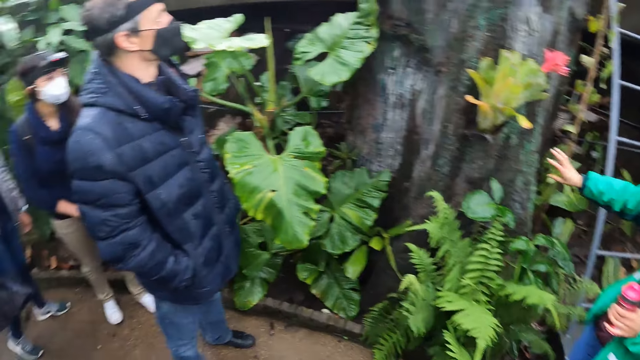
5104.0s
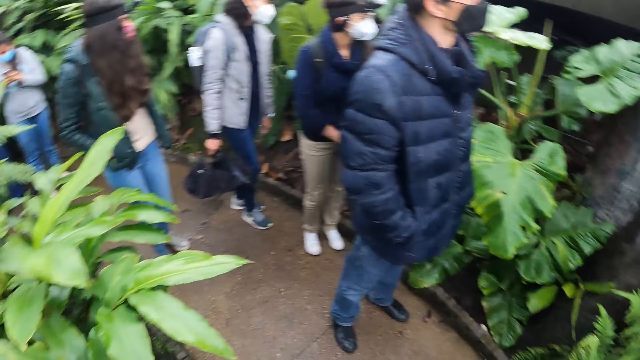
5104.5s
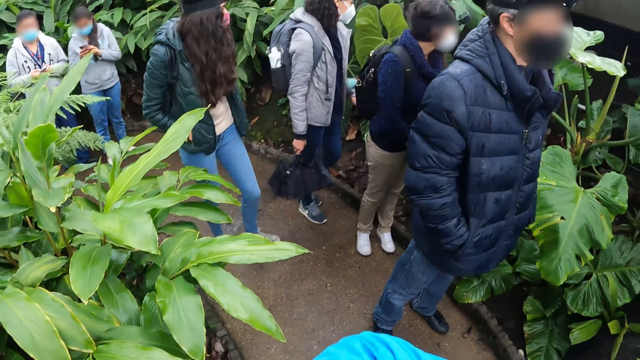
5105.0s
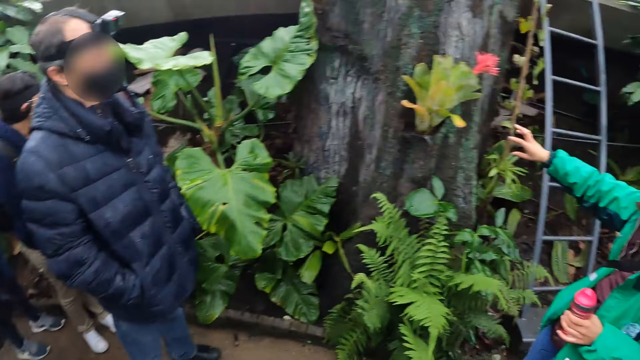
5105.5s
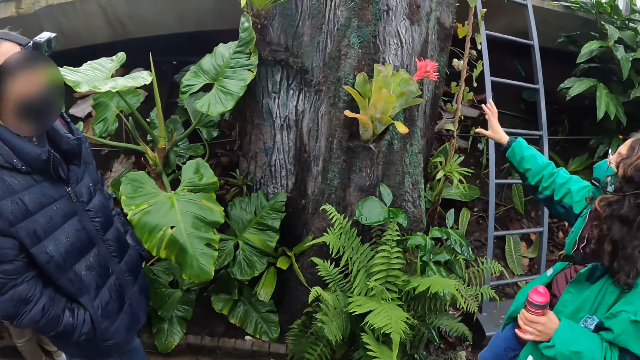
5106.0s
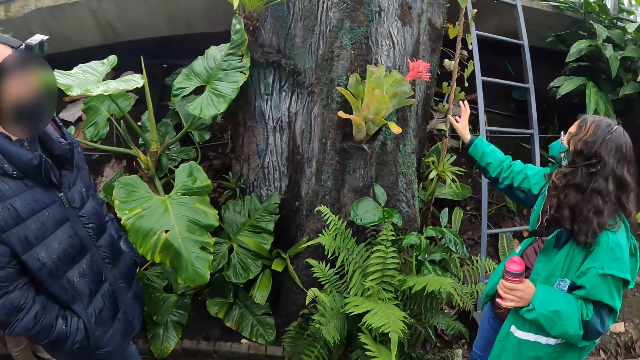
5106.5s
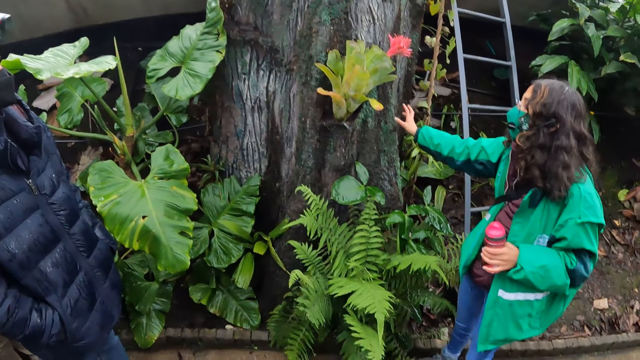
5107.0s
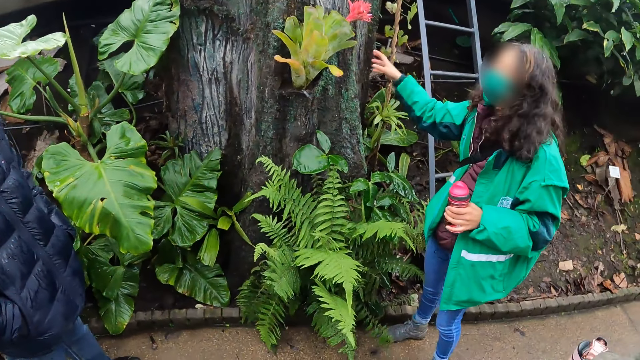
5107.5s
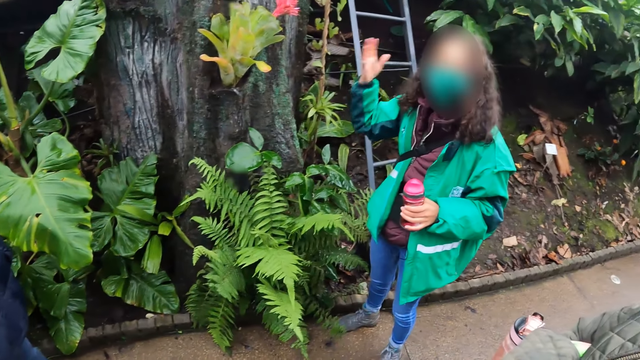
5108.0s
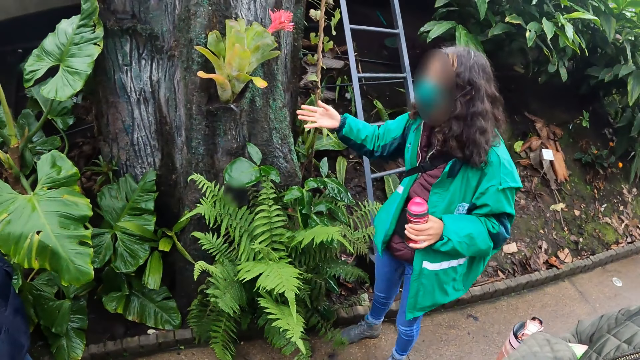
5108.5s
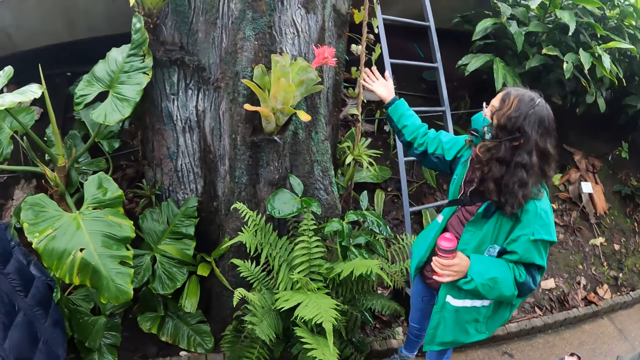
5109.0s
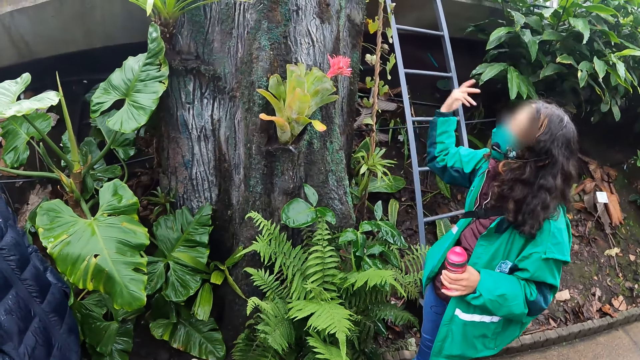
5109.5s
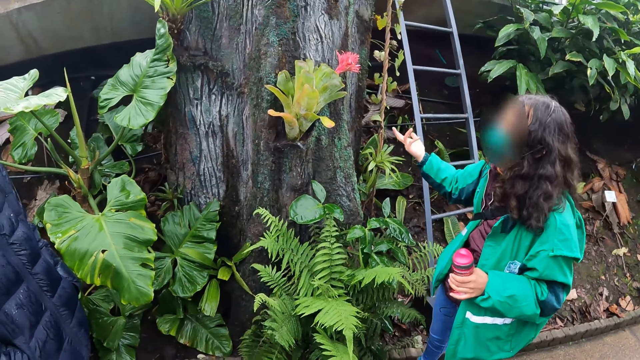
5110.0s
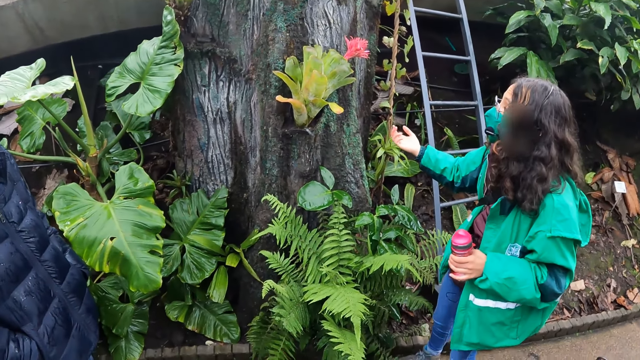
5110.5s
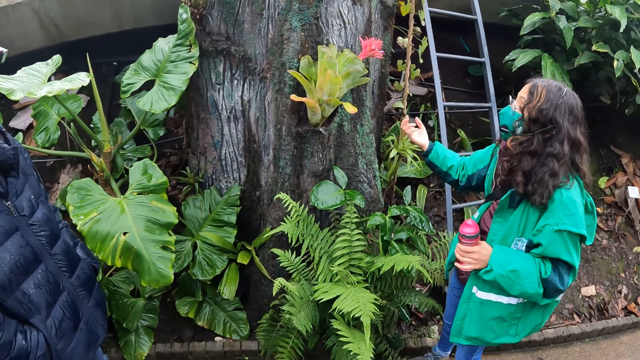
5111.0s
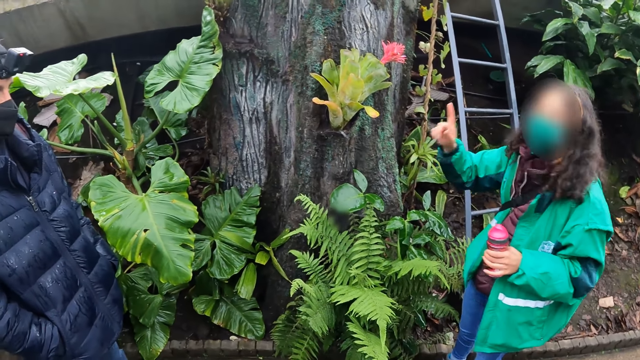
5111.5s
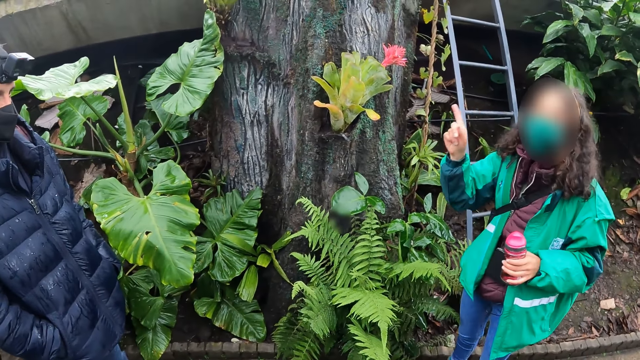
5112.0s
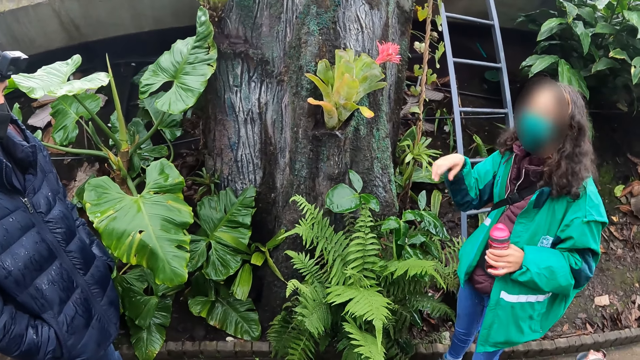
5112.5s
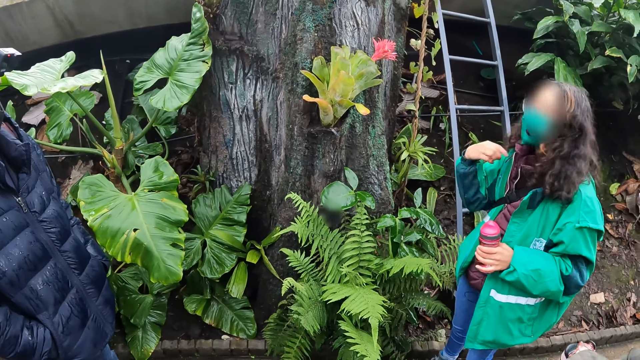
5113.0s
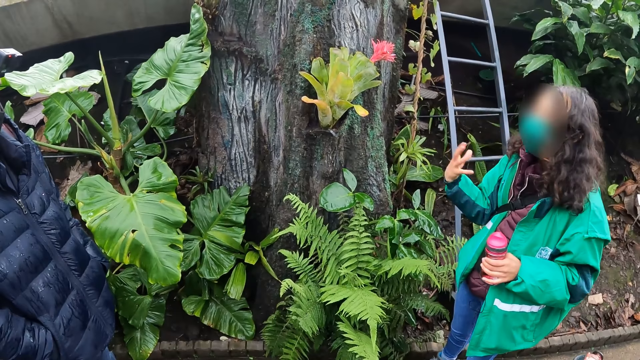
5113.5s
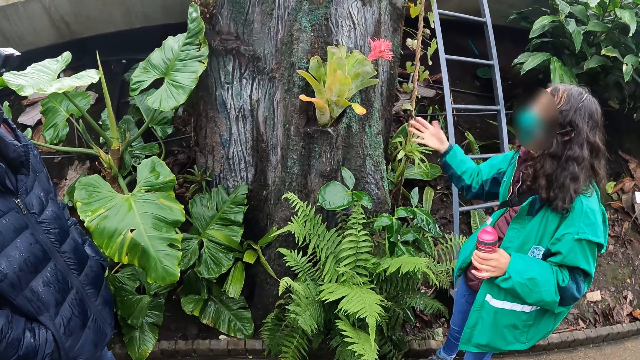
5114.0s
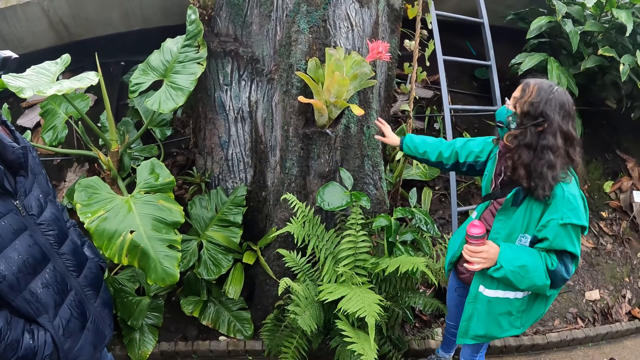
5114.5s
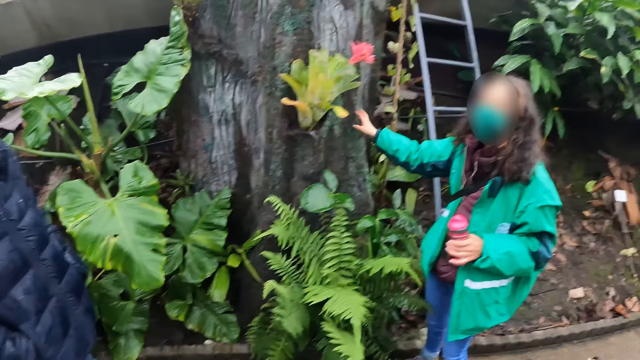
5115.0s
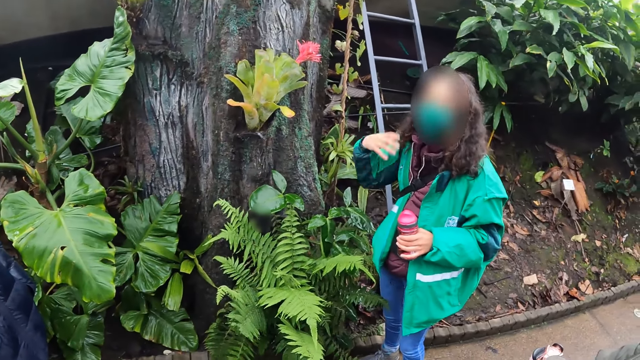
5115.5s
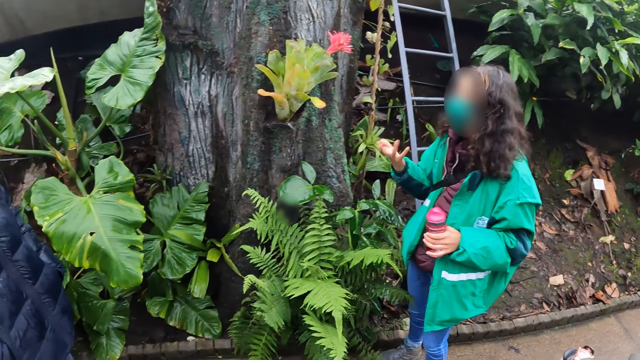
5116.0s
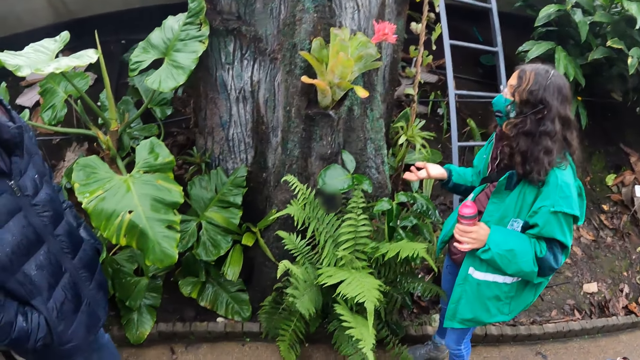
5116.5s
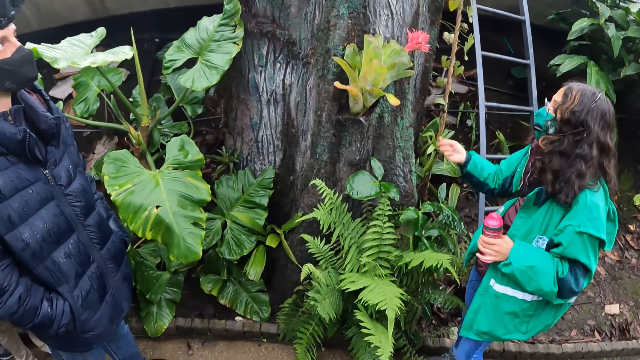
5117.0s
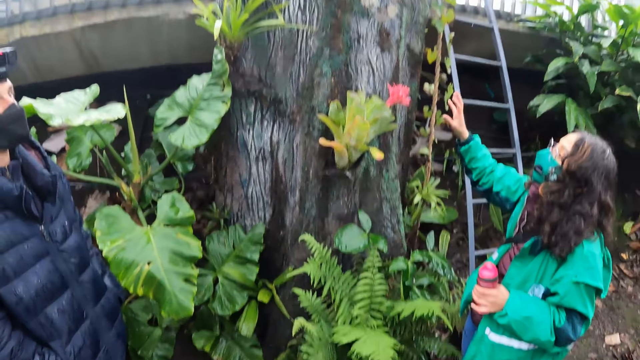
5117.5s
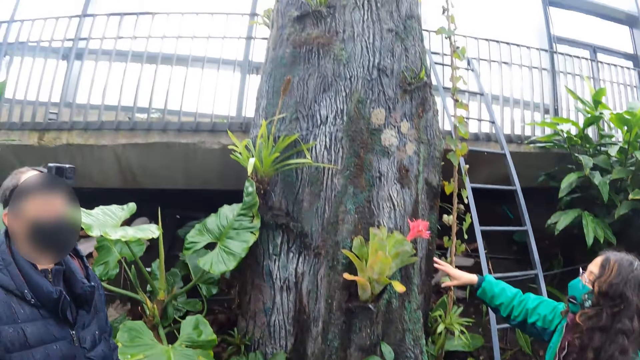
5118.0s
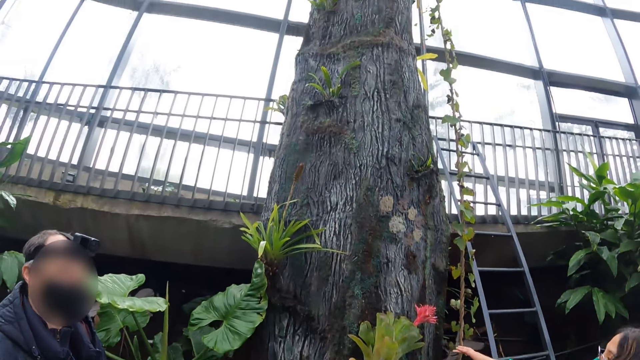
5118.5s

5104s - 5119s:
The woman touches the tree with her right hand. She touches the tree with her right hand again.

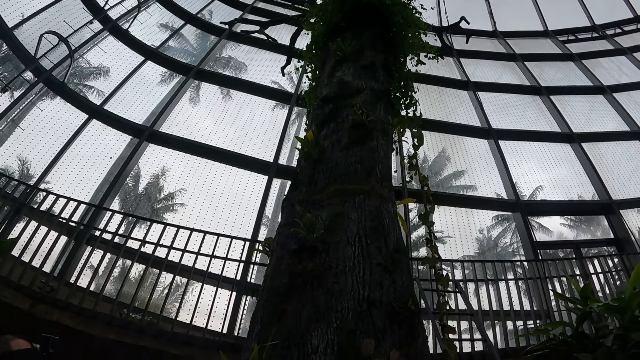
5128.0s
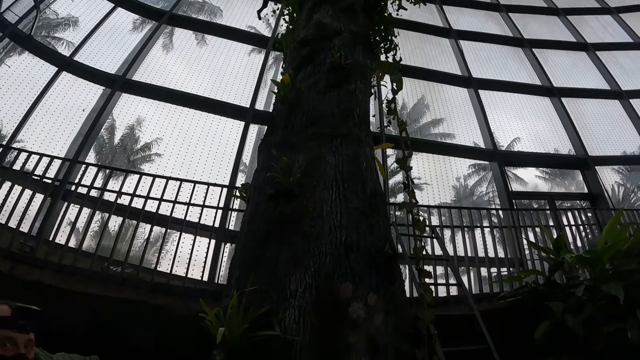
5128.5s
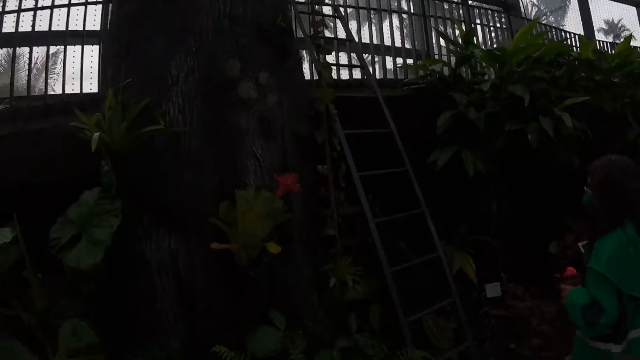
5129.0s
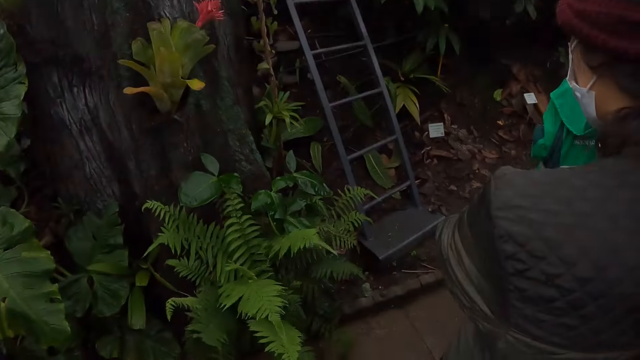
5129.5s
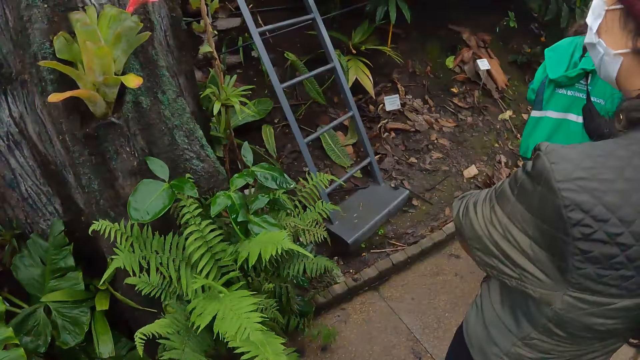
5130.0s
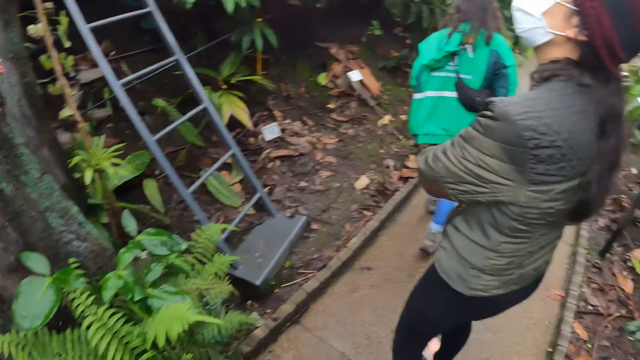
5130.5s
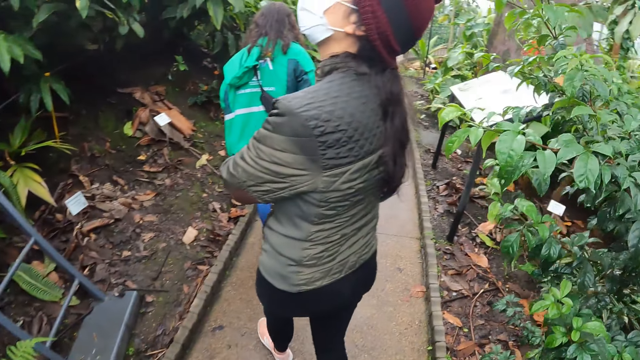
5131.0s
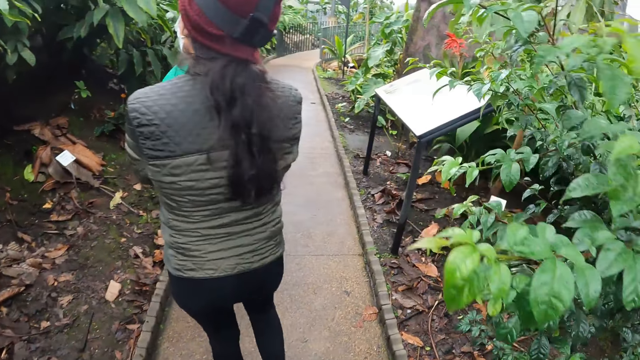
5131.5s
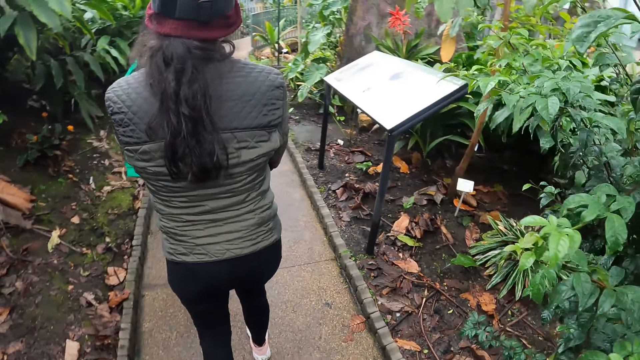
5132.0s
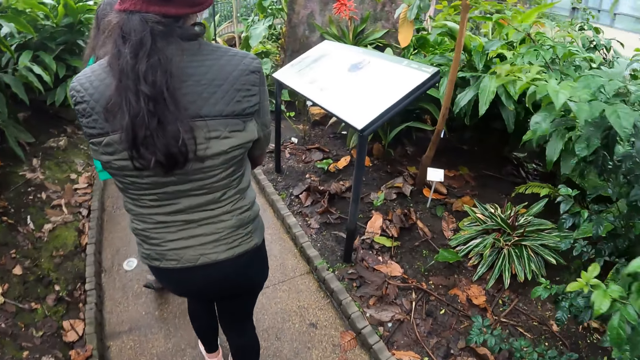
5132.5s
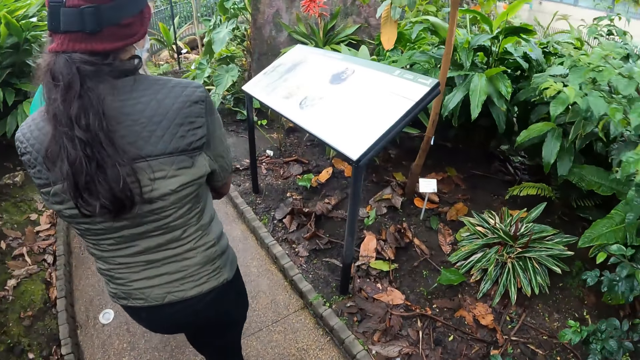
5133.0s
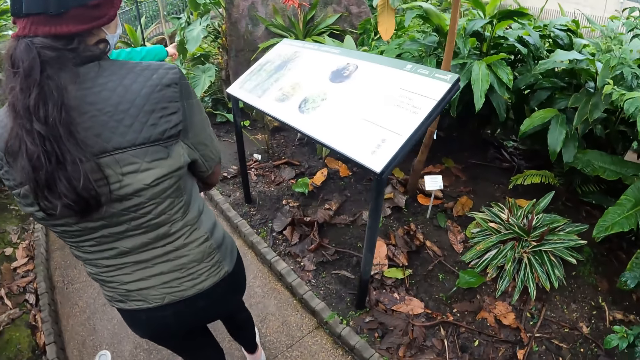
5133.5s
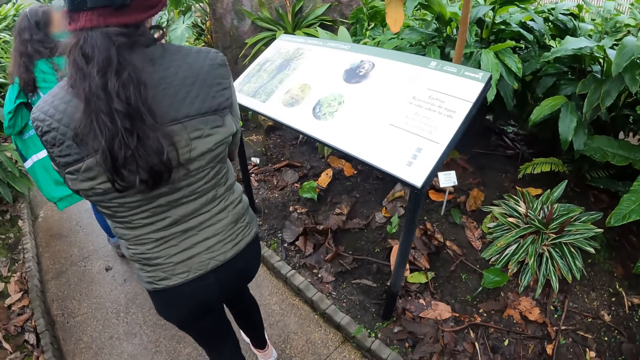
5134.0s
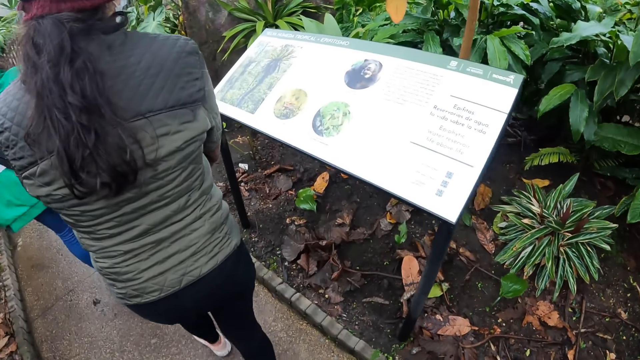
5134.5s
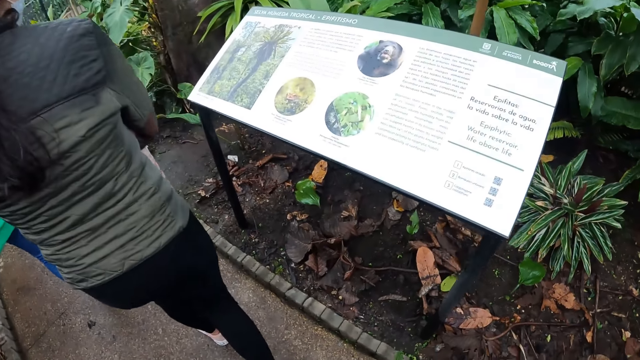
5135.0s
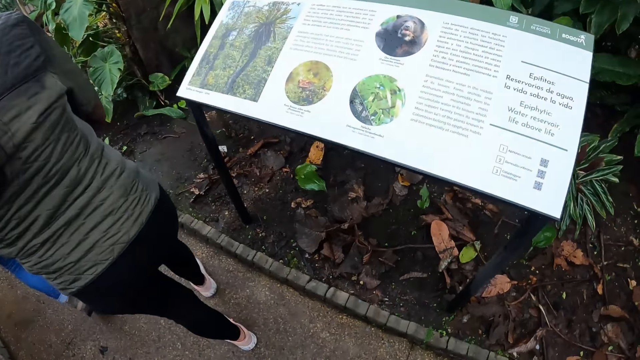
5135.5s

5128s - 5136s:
The camera wearer walks with the group of people in the garden.
